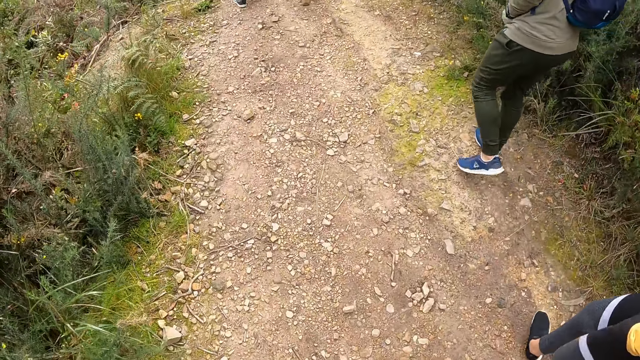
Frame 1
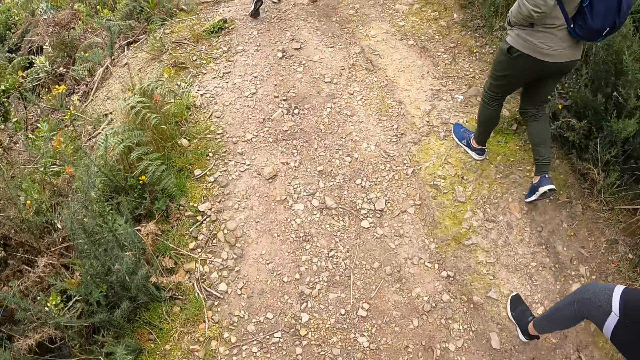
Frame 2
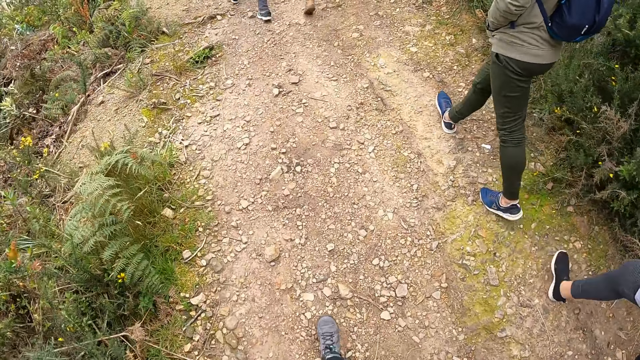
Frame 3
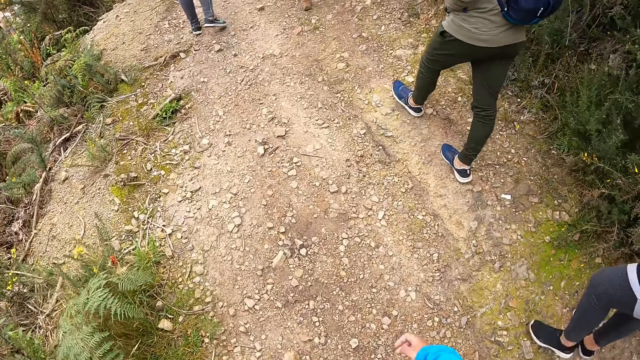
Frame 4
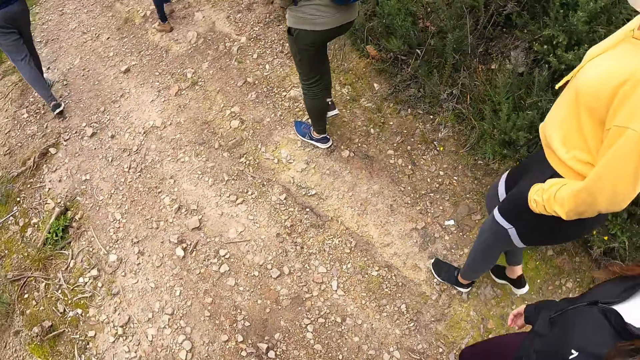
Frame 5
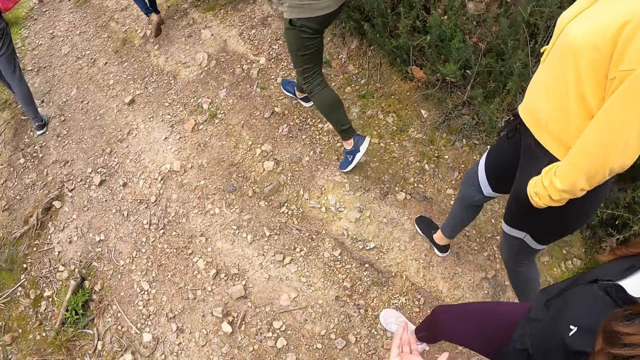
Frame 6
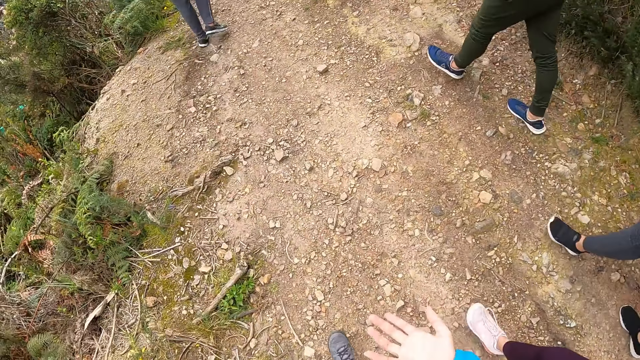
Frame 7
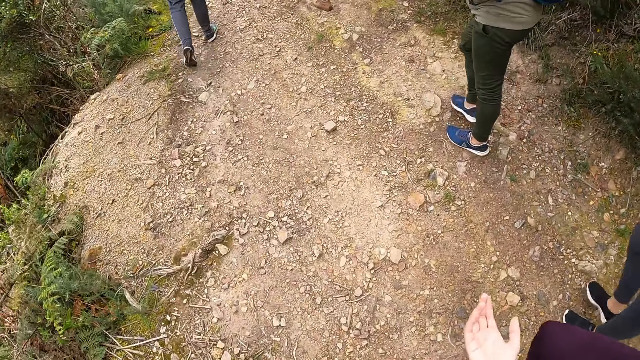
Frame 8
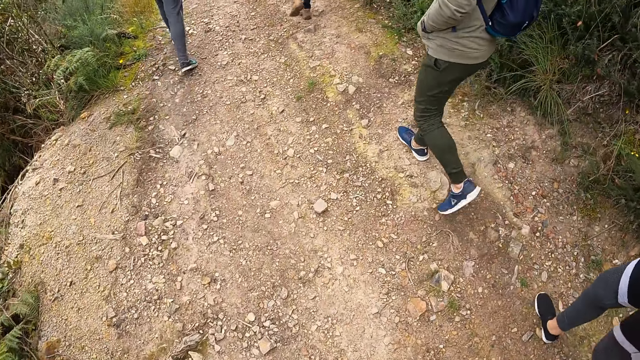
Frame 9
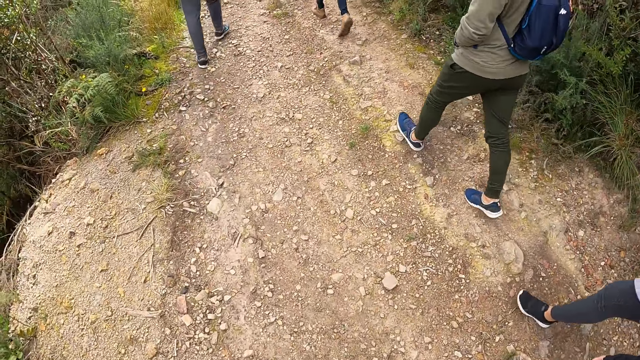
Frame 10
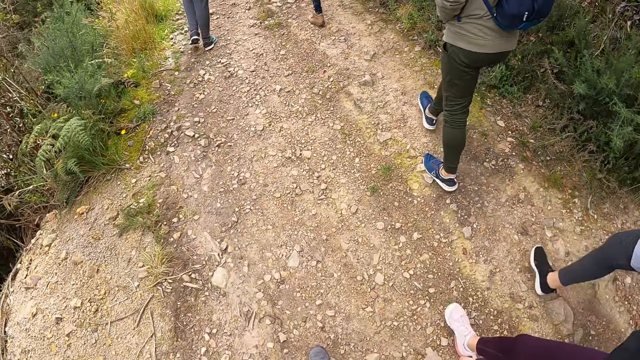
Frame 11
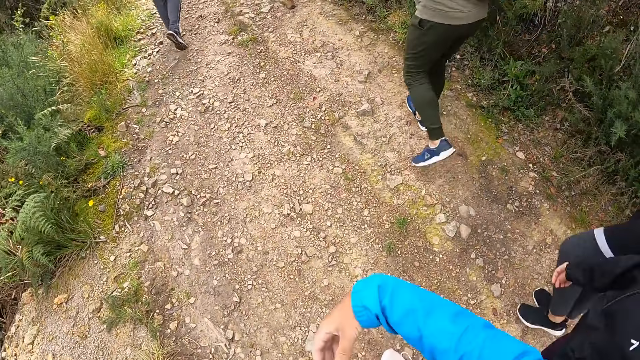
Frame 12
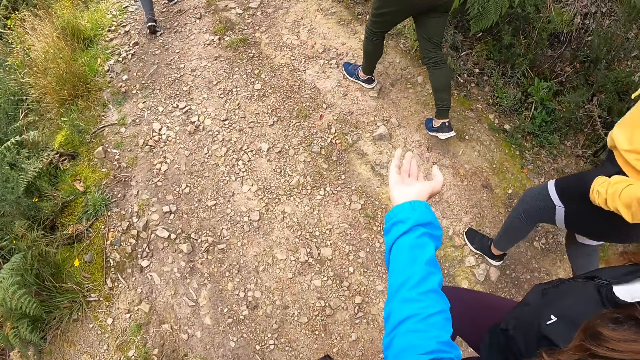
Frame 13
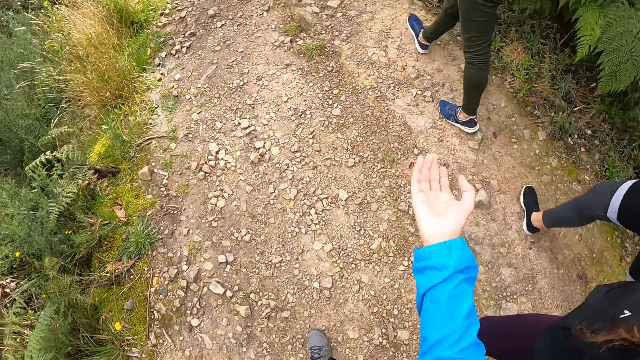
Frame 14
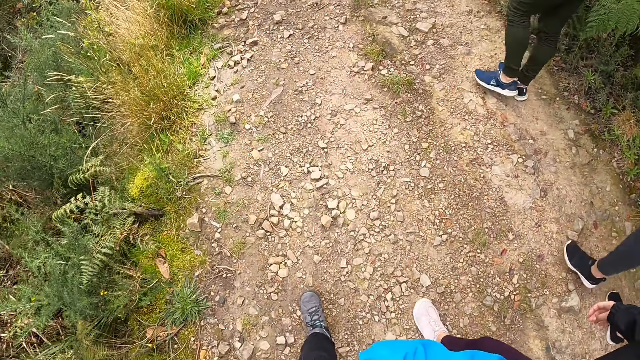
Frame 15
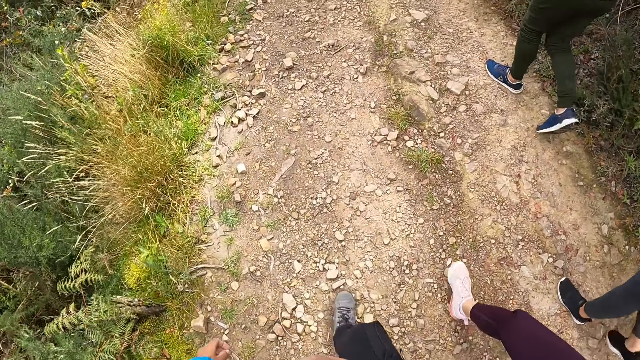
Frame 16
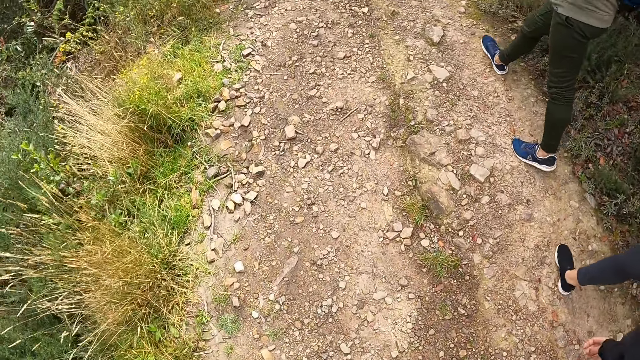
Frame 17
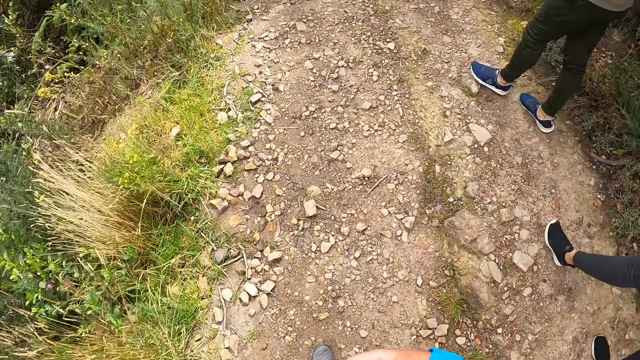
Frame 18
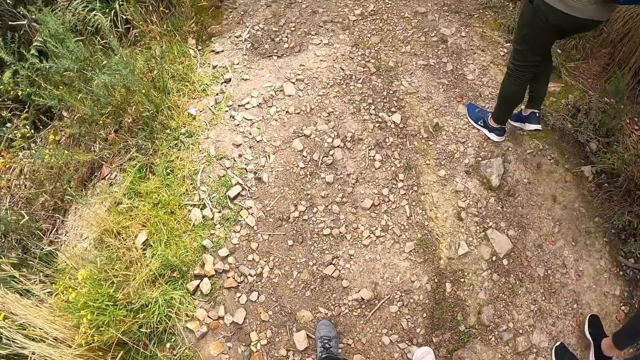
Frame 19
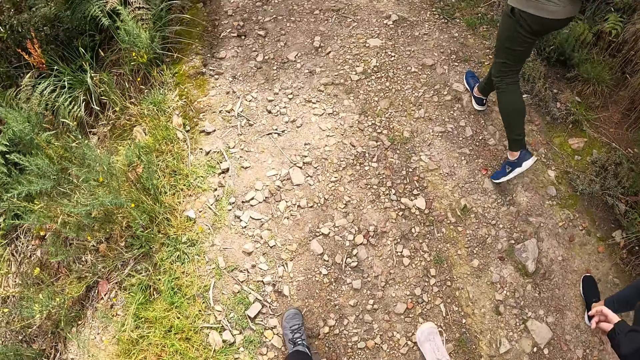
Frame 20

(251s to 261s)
The camera wearer walks. They raise a hand.

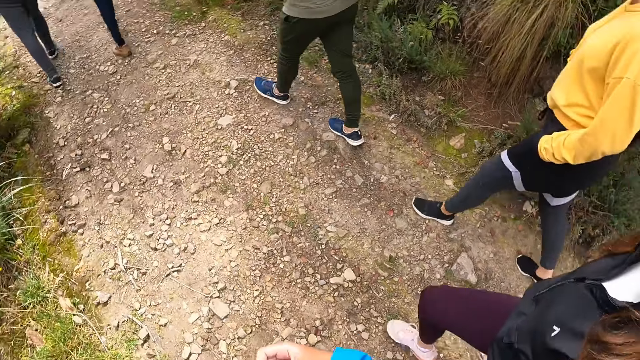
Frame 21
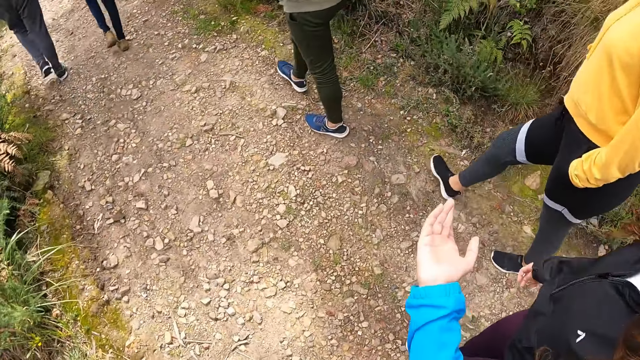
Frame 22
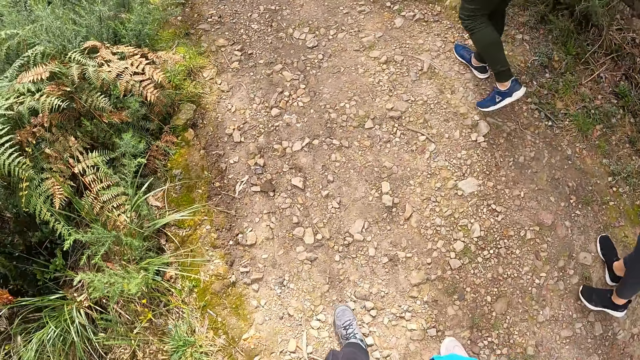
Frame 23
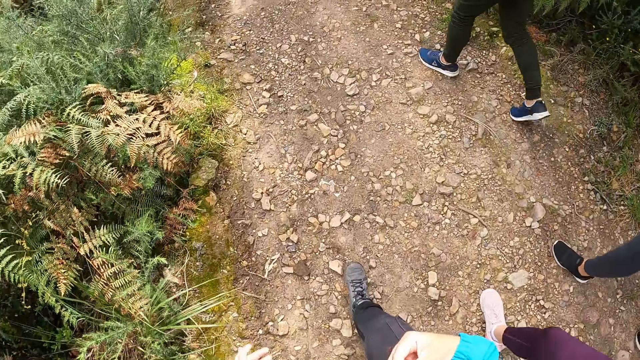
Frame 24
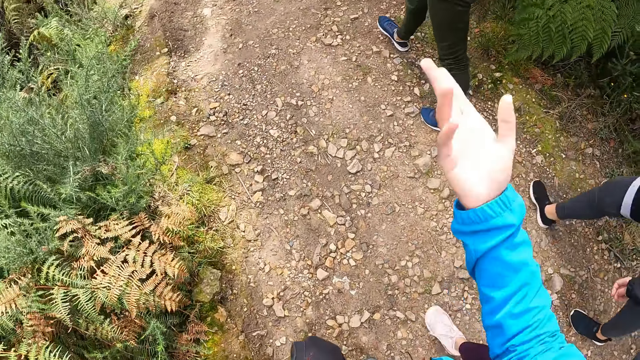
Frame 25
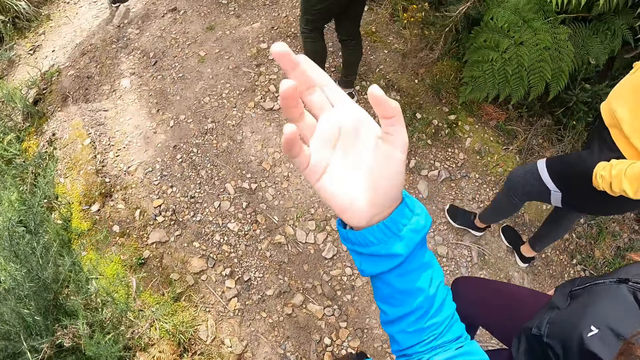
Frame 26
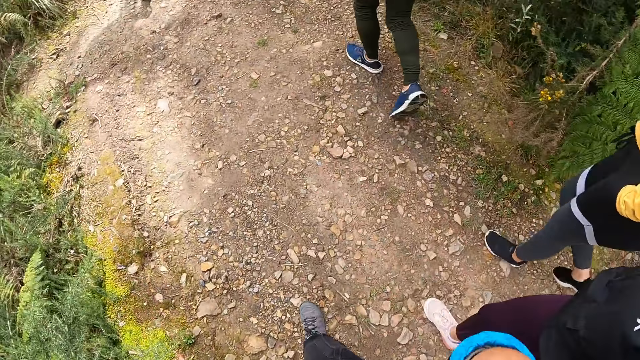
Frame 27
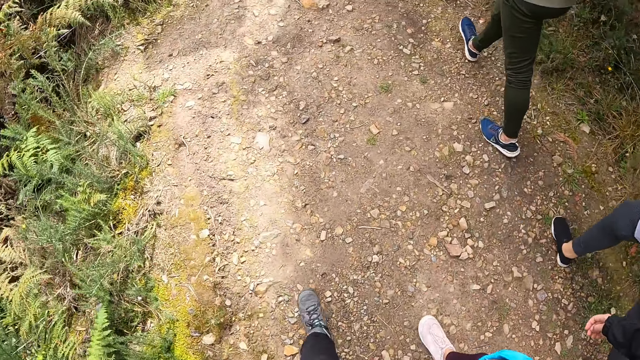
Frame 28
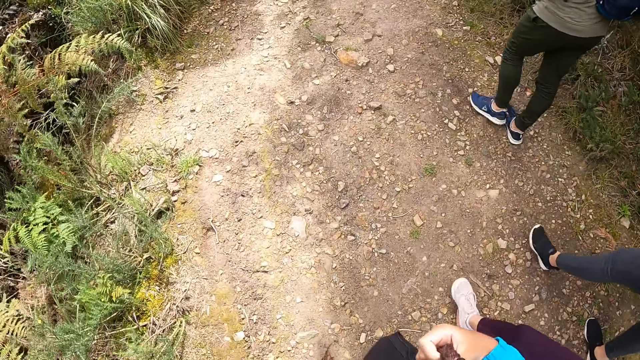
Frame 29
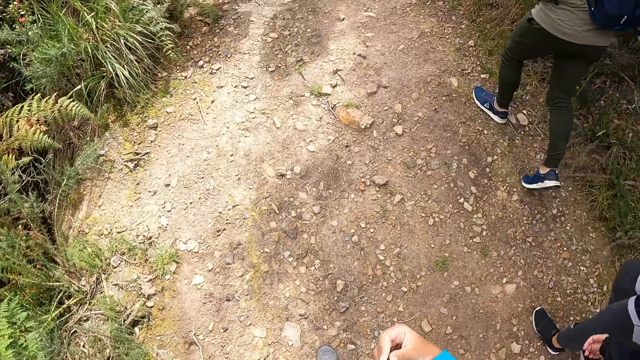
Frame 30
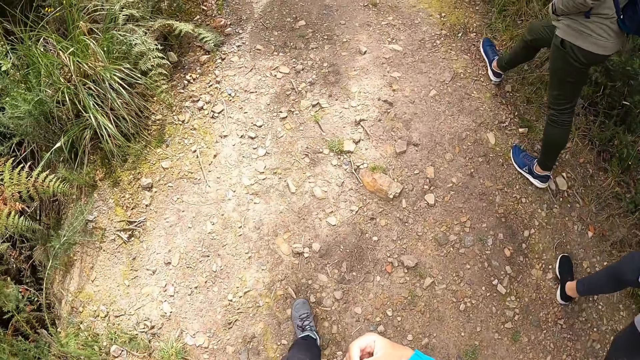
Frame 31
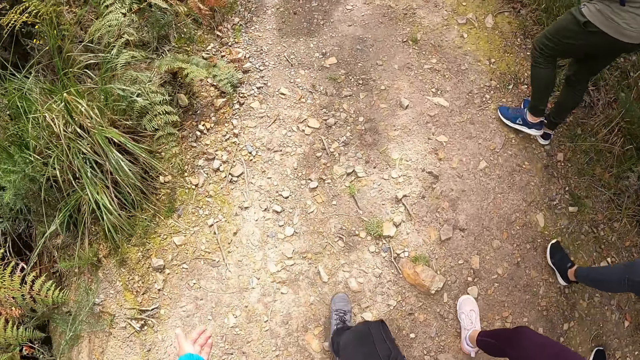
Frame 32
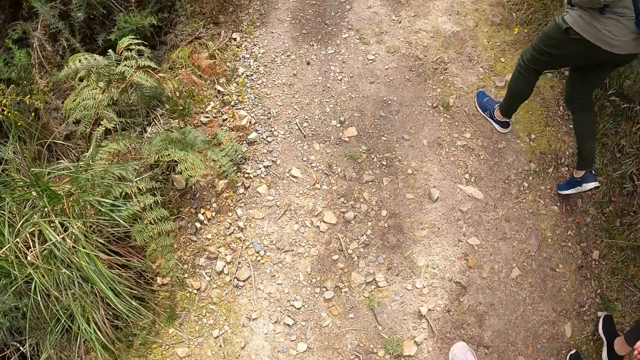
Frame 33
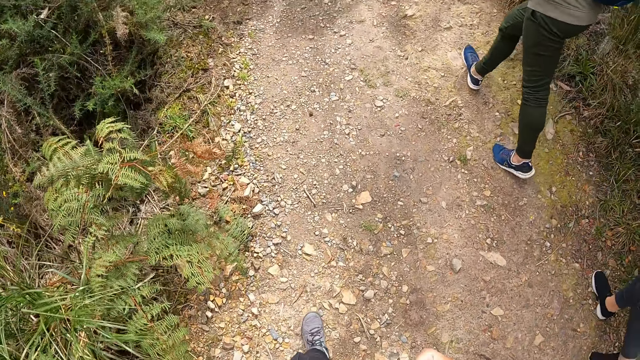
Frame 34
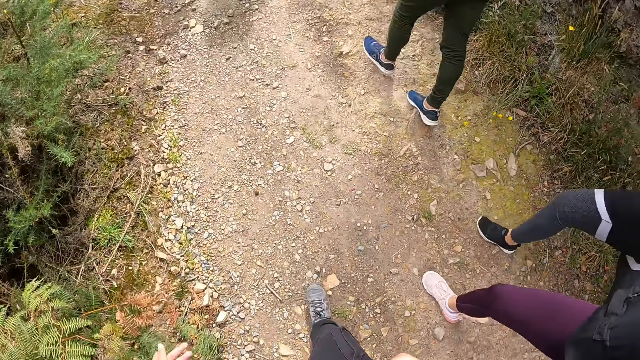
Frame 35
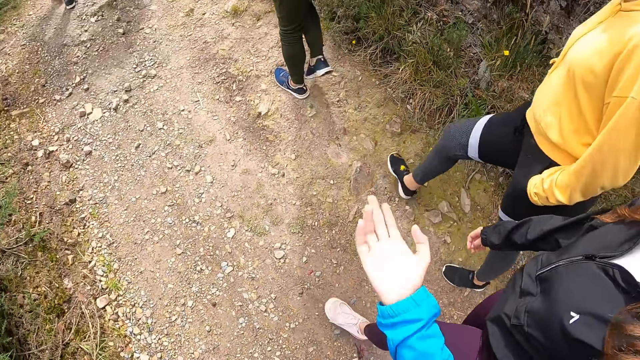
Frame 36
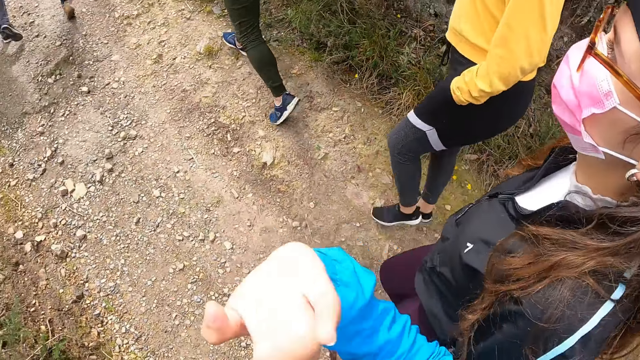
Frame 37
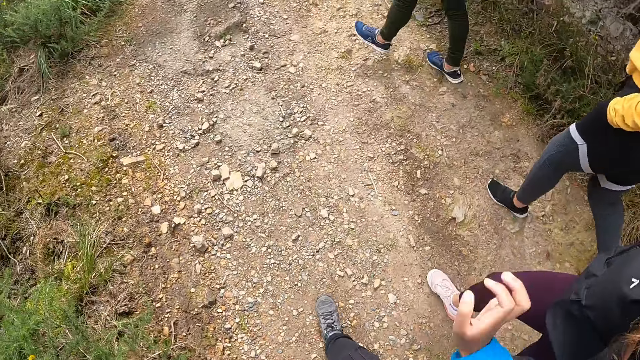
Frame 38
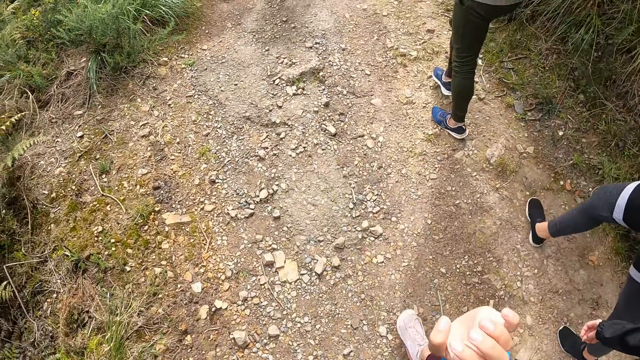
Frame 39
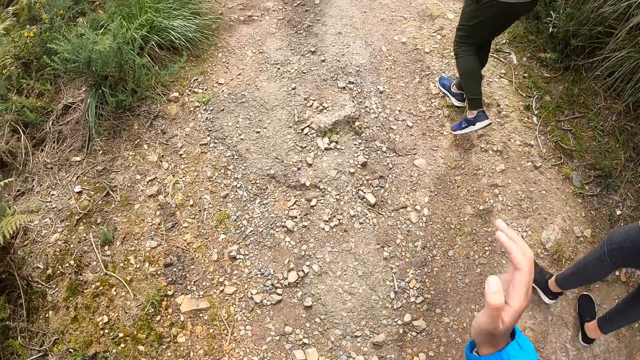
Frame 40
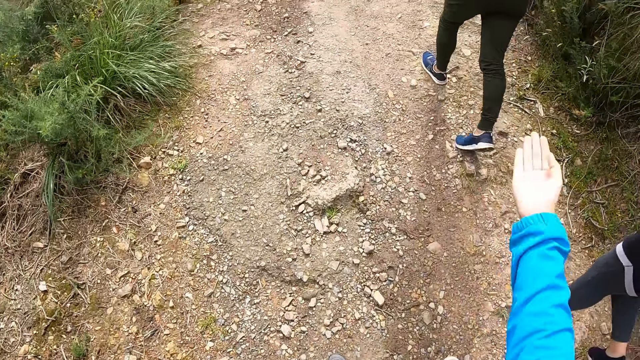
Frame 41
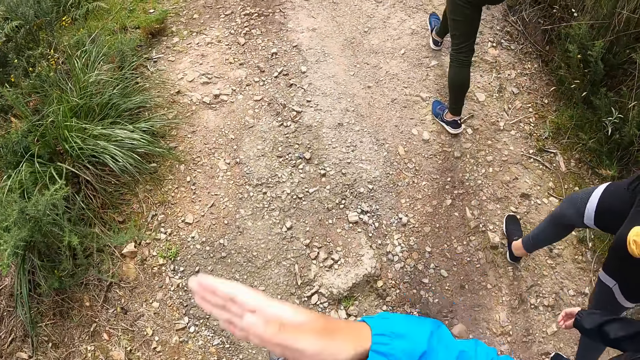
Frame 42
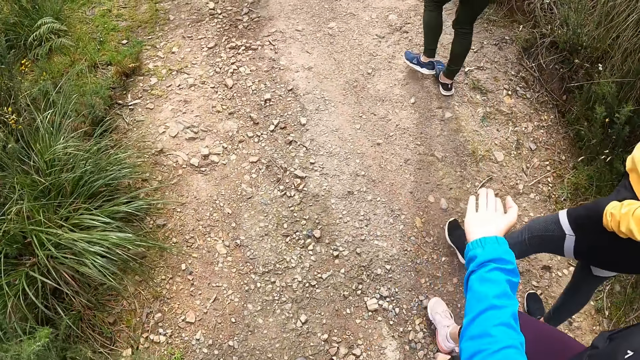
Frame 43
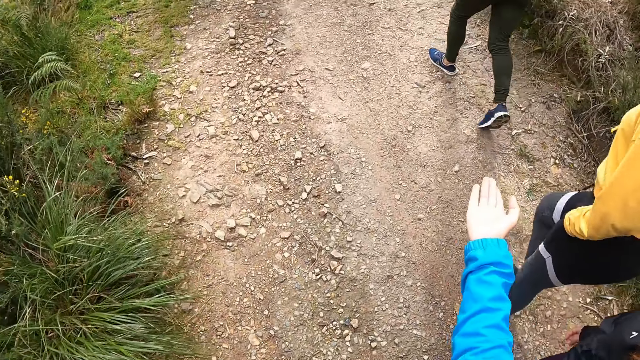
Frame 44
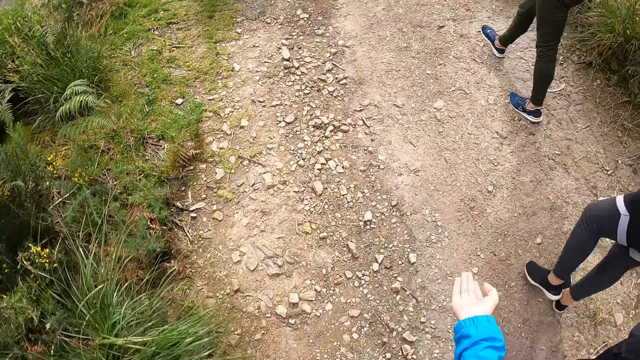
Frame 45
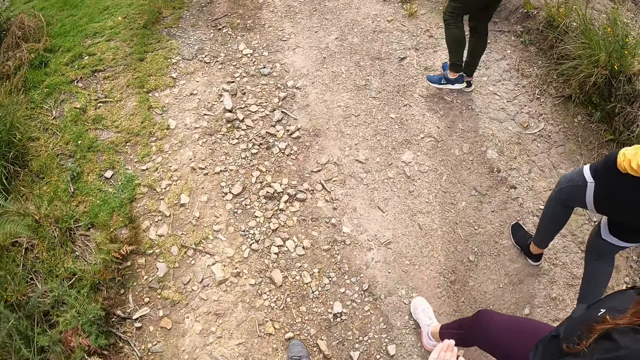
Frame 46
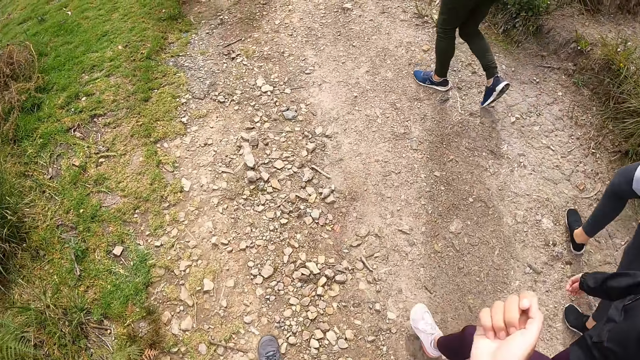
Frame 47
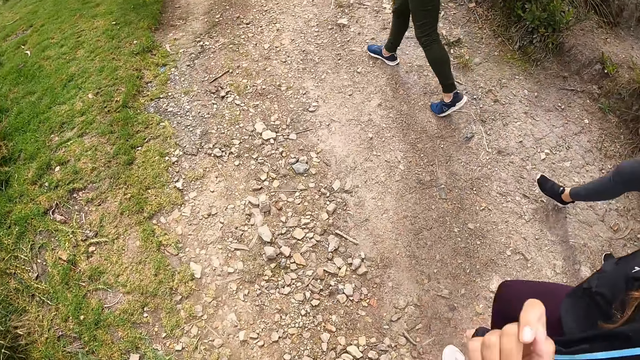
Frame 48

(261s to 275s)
The camera wearer raises a hand. They walk. They use hand gestures.
